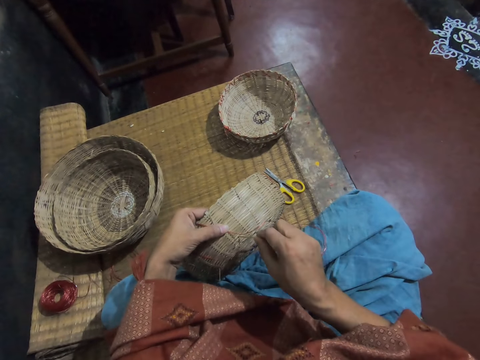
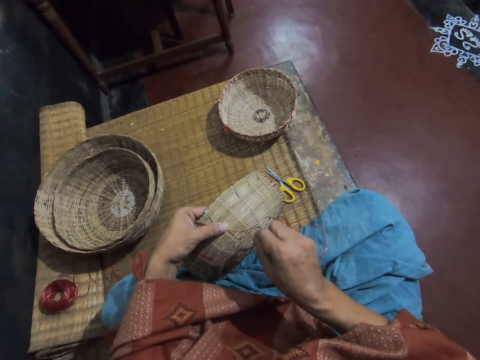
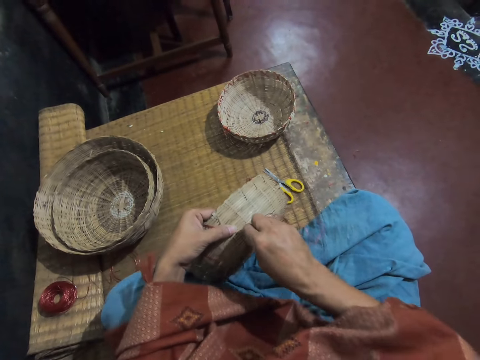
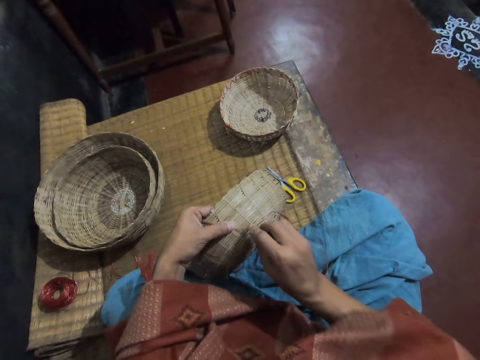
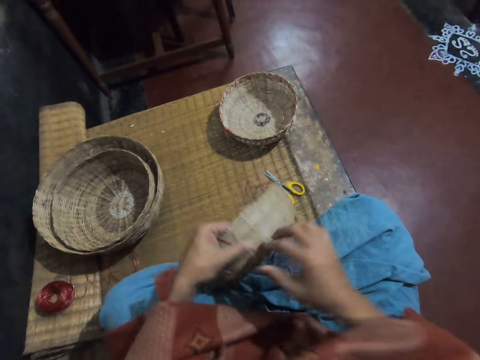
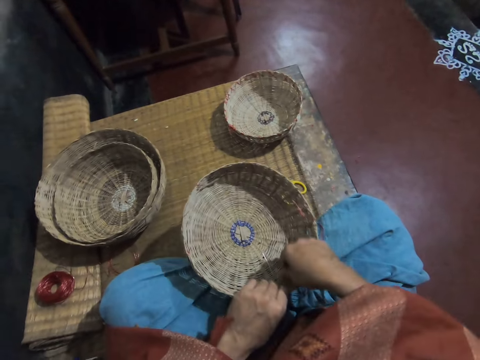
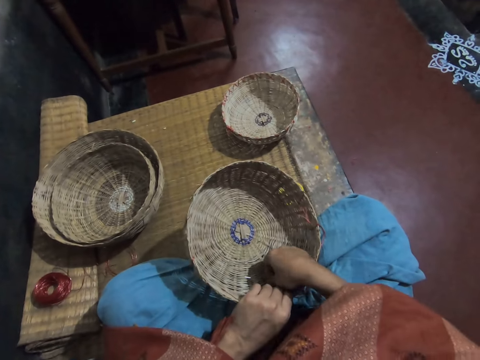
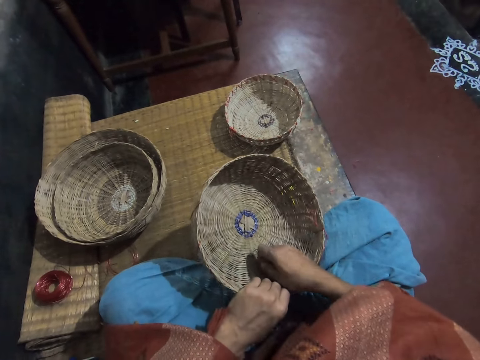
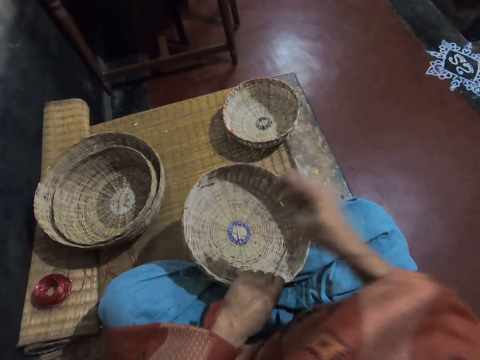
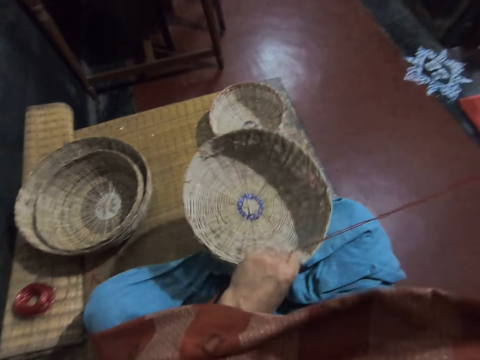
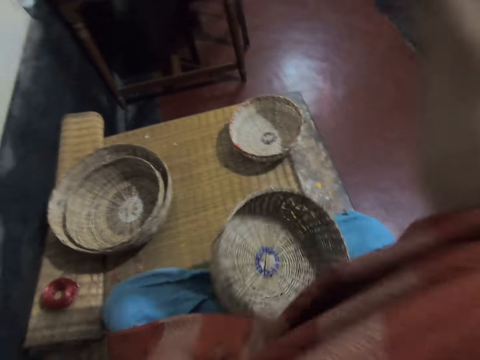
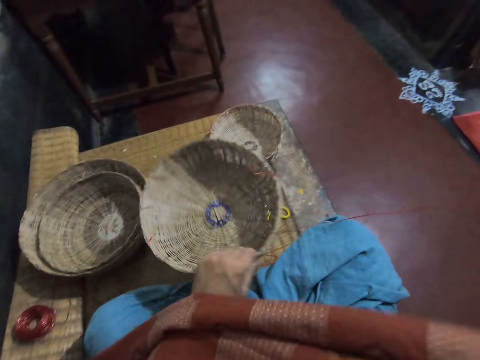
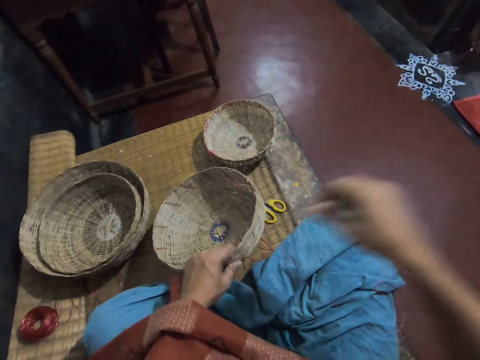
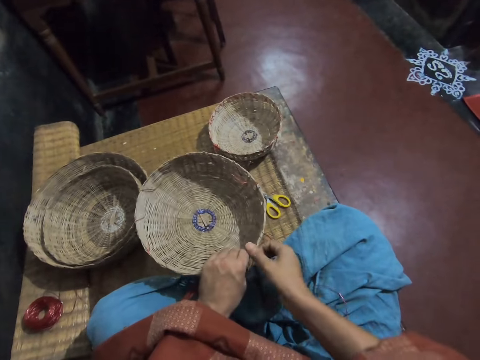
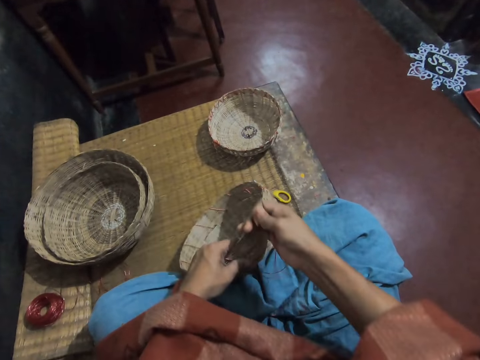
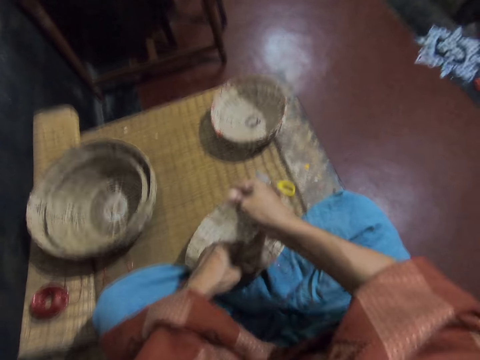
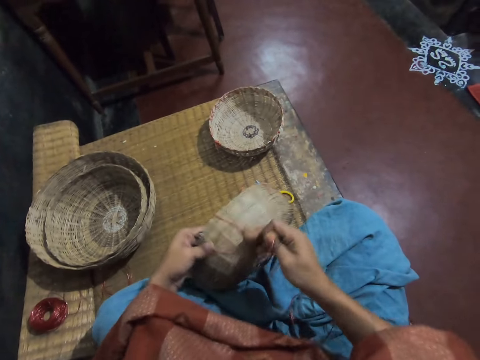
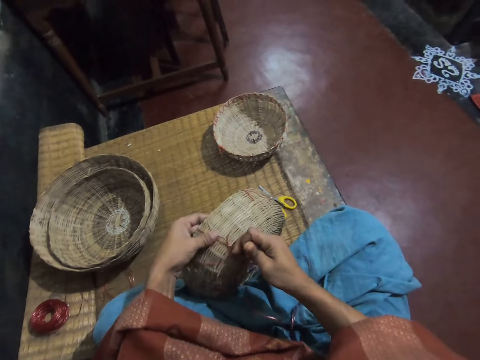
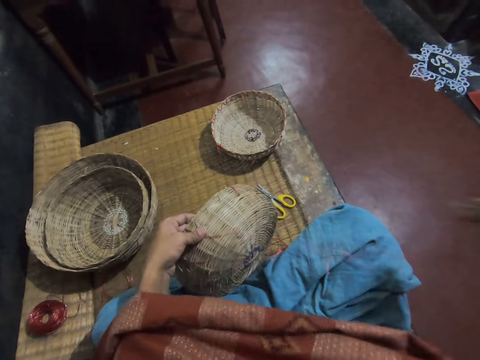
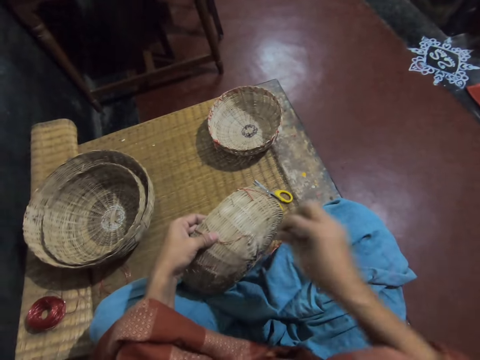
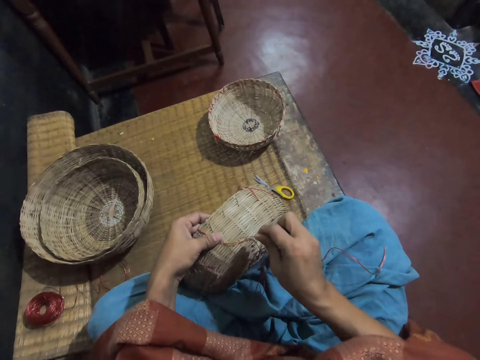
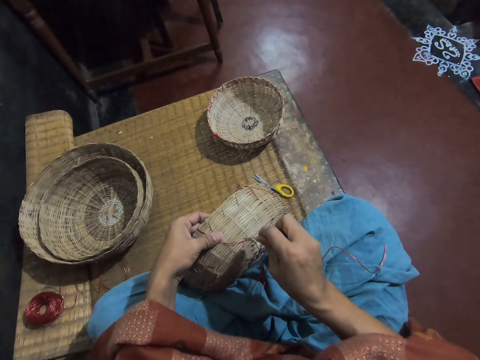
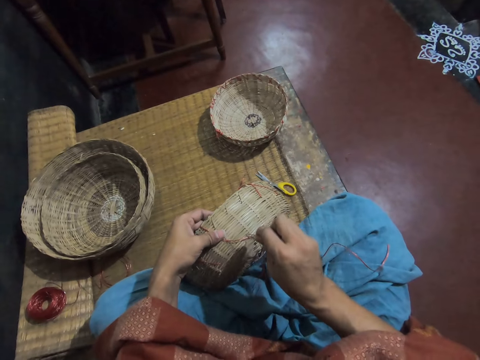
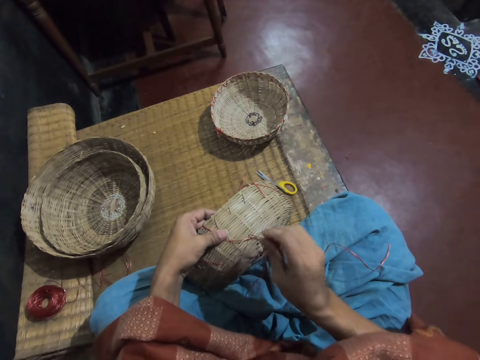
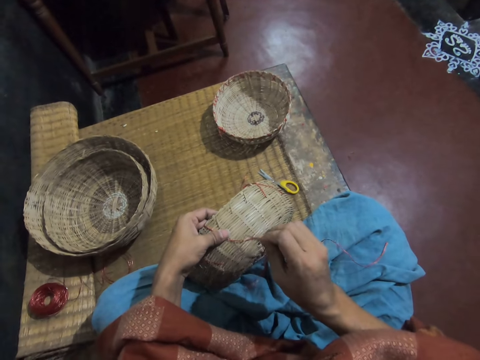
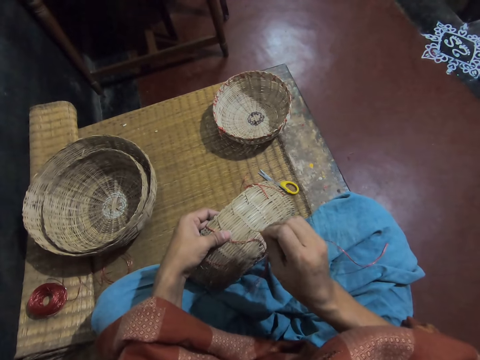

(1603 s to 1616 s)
The camera wearer weaves a basket. They turn the basket. They pull a thread. They adjust the thread on the basket. They pull the thread. They weave the basket.

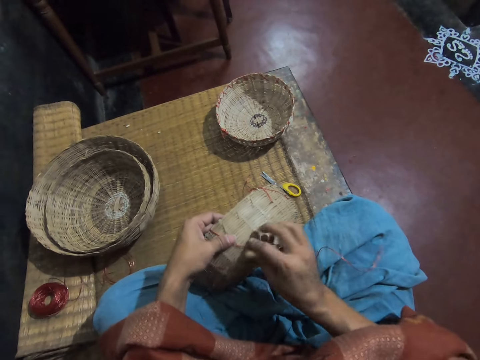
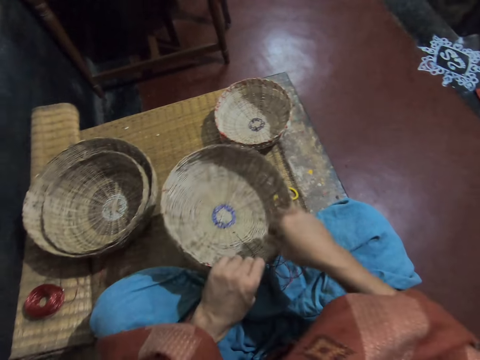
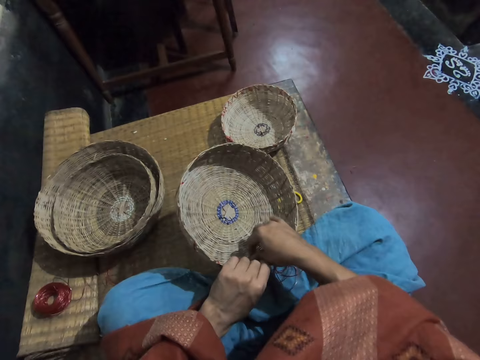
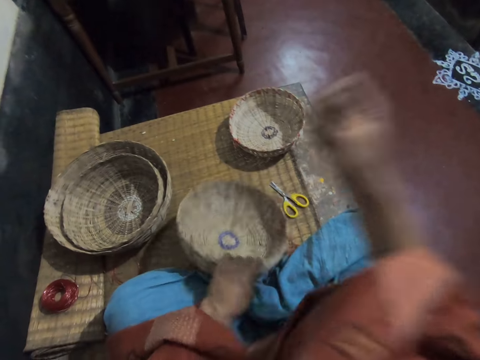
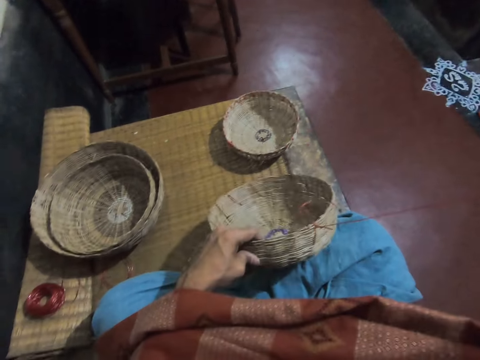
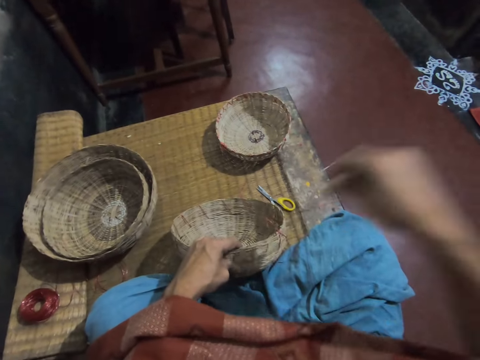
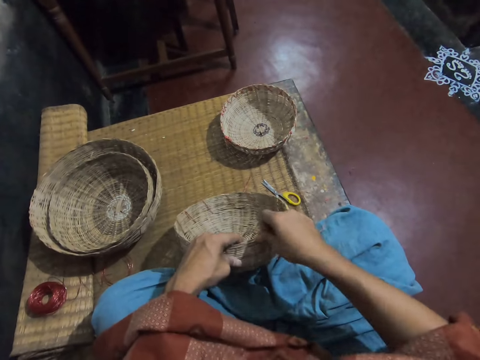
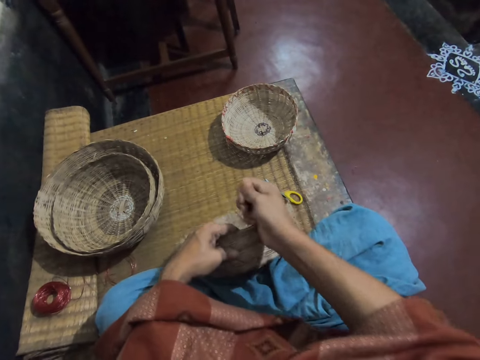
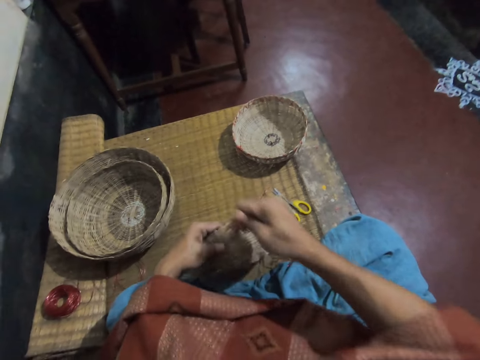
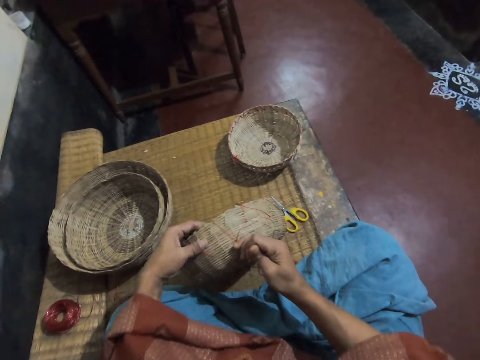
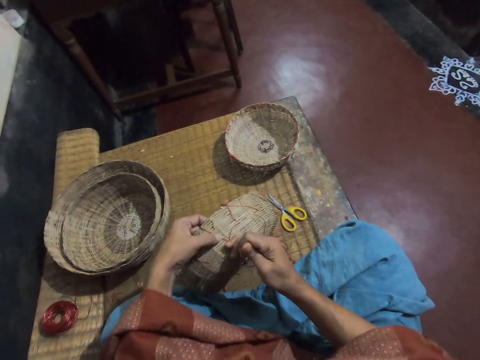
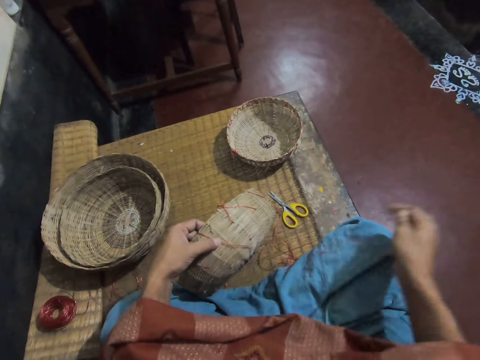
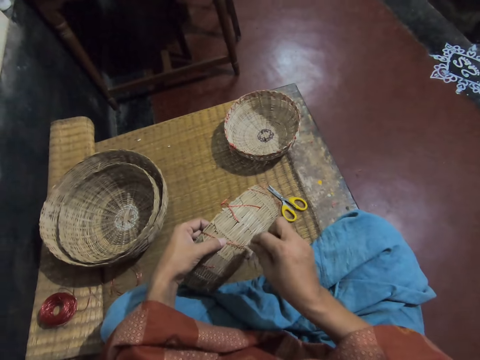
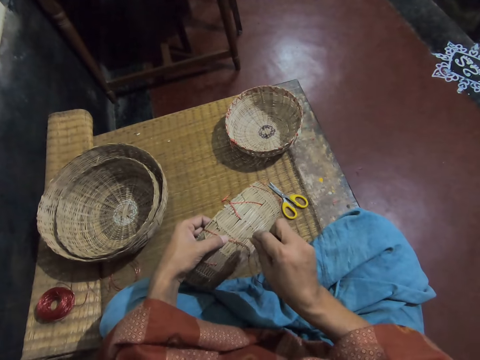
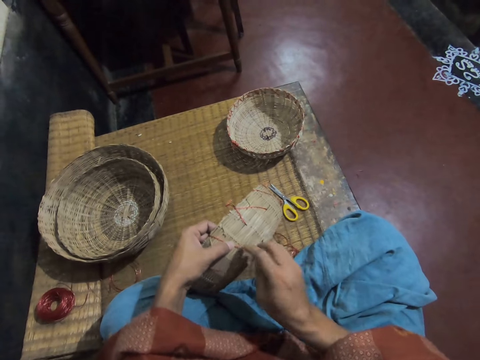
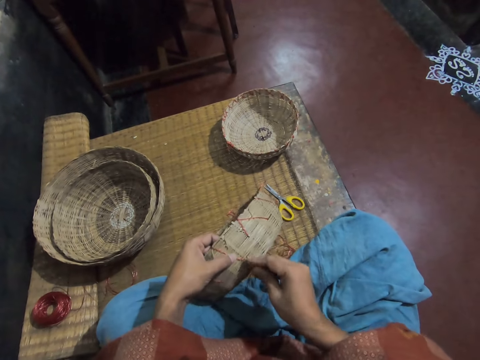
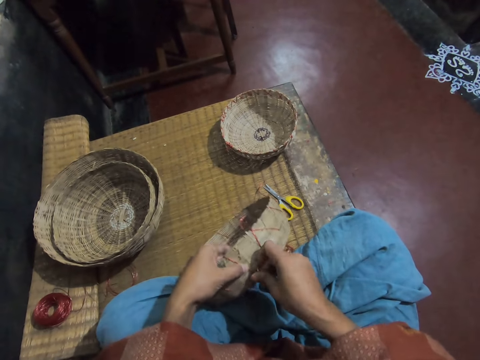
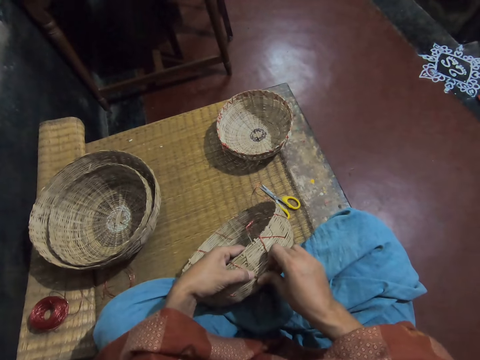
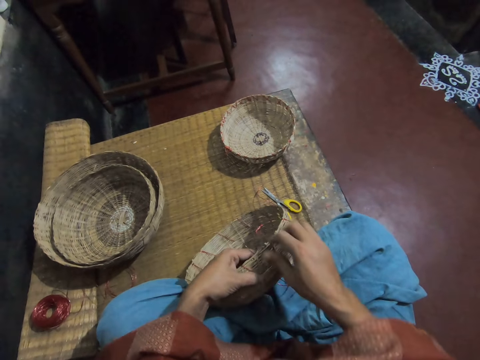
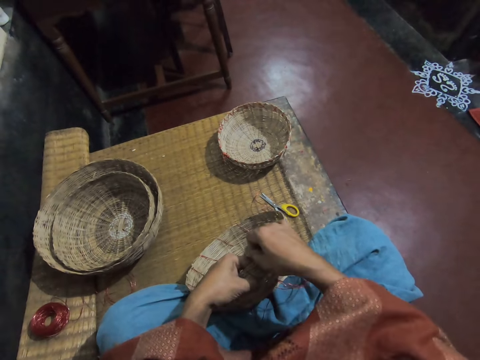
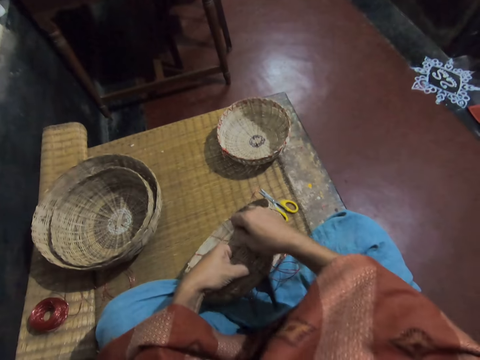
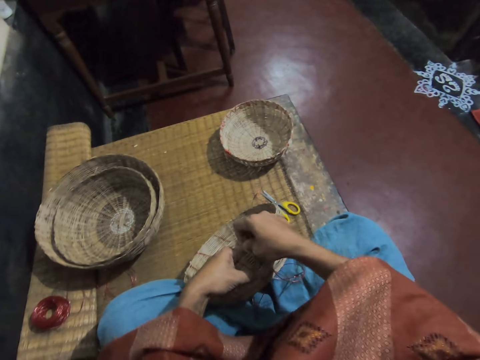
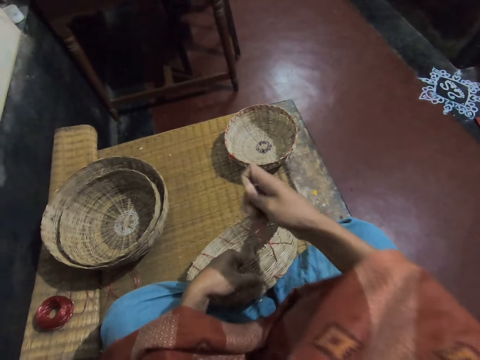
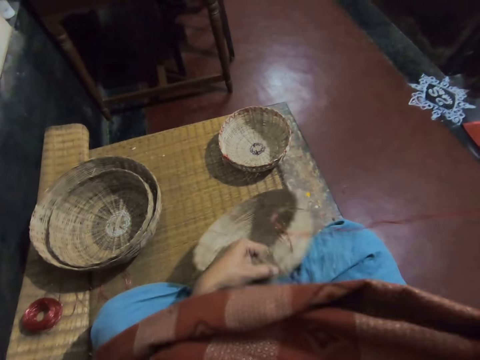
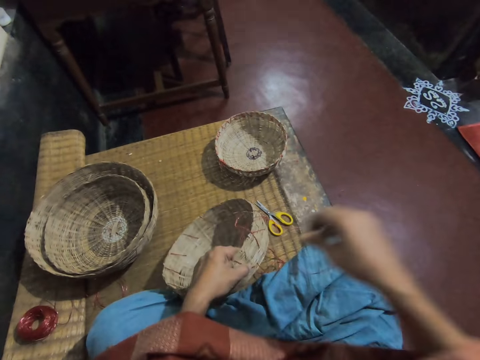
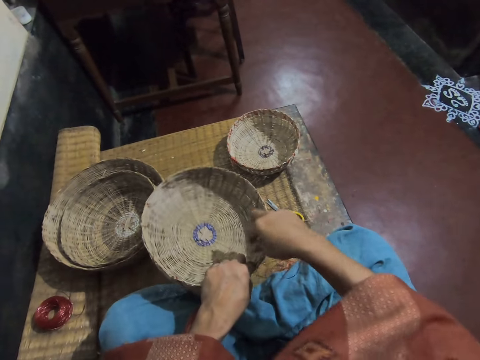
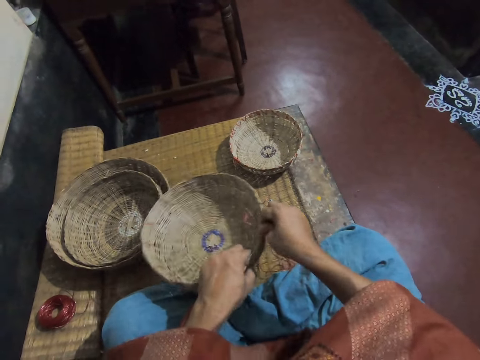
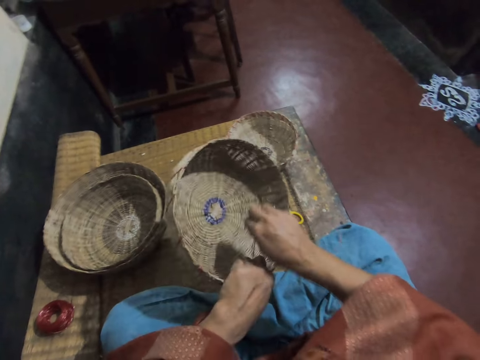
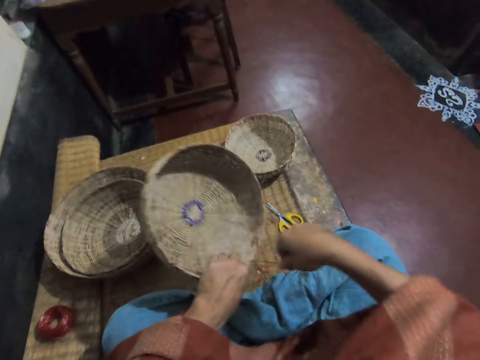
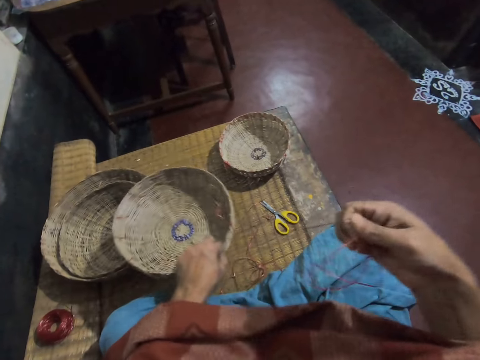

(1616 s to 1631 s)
The camera wearer turns the basket. They pull a thread. They adjust the thread on the basket. They pull the thread. They weave the basket. They pull the thread. They turn the basket on the hands. They adjust the thread.
